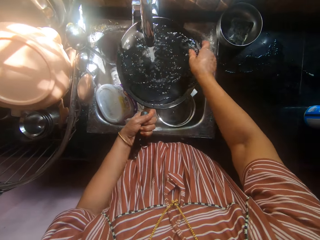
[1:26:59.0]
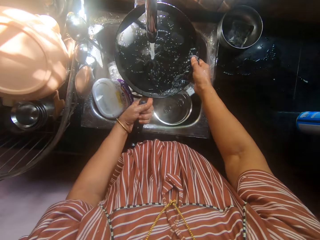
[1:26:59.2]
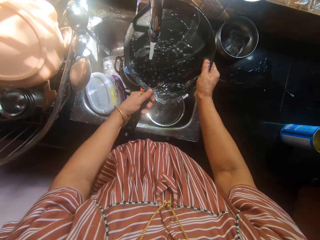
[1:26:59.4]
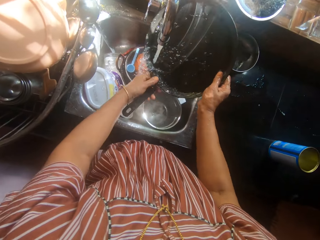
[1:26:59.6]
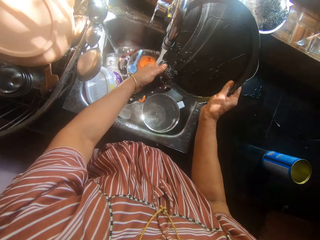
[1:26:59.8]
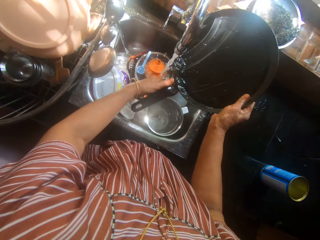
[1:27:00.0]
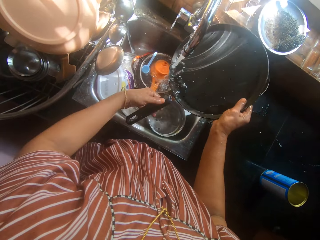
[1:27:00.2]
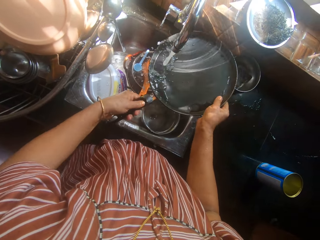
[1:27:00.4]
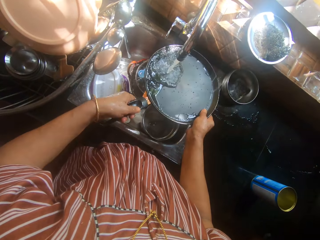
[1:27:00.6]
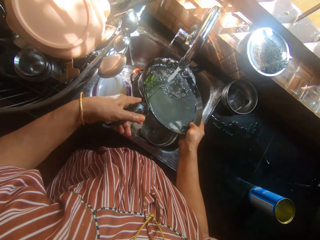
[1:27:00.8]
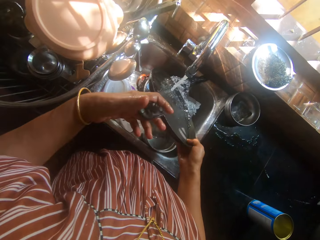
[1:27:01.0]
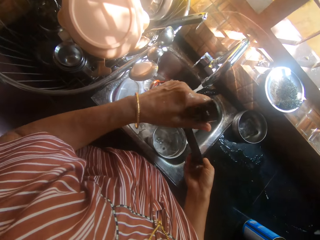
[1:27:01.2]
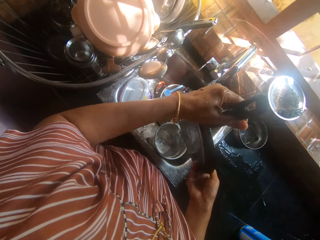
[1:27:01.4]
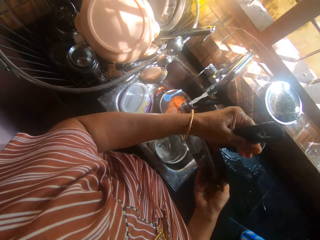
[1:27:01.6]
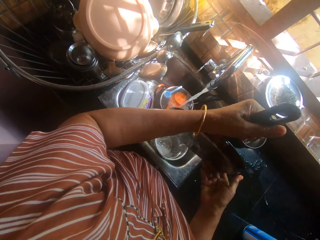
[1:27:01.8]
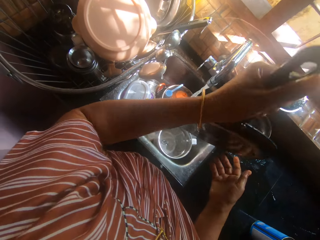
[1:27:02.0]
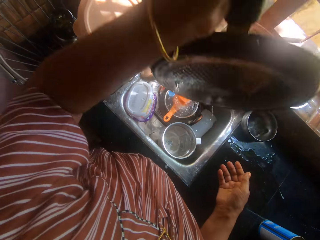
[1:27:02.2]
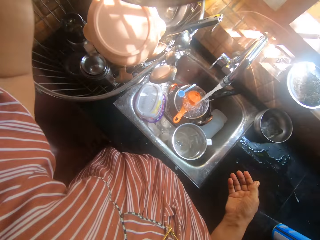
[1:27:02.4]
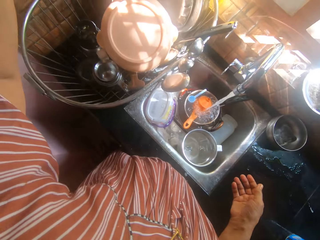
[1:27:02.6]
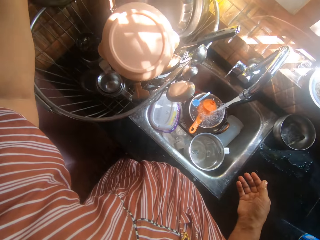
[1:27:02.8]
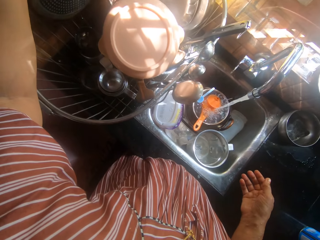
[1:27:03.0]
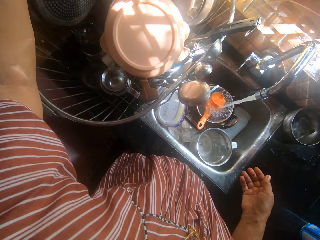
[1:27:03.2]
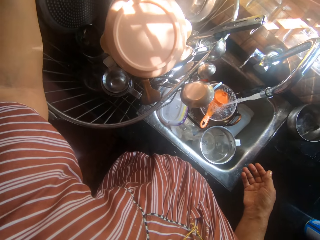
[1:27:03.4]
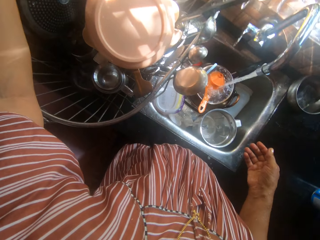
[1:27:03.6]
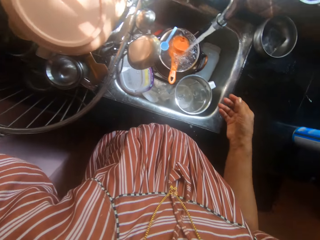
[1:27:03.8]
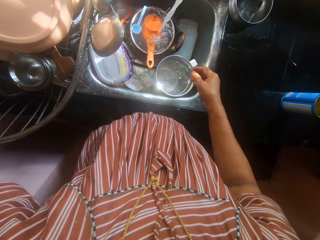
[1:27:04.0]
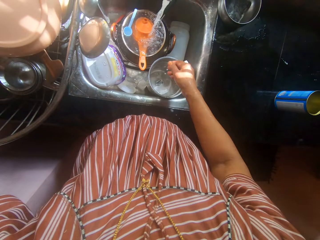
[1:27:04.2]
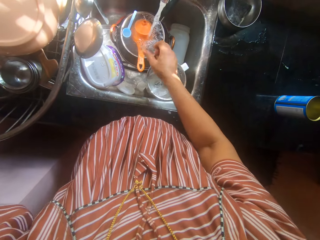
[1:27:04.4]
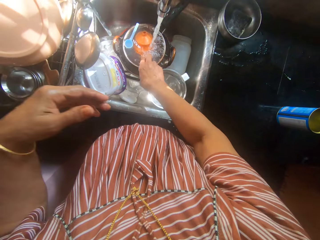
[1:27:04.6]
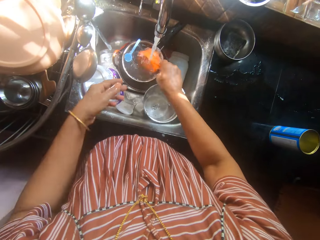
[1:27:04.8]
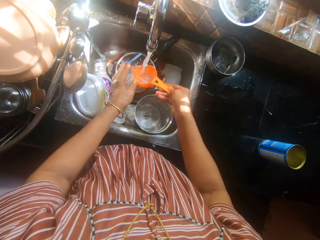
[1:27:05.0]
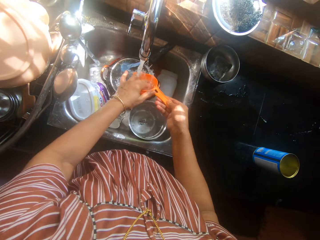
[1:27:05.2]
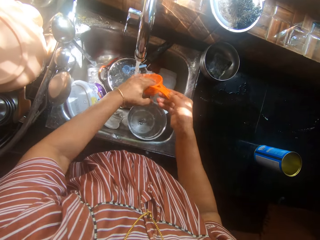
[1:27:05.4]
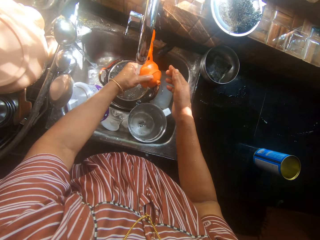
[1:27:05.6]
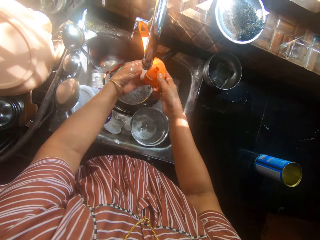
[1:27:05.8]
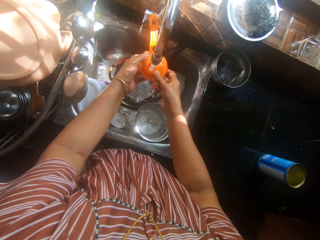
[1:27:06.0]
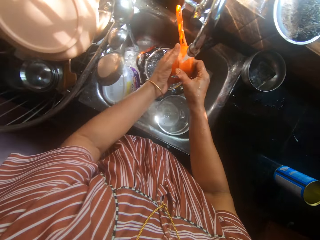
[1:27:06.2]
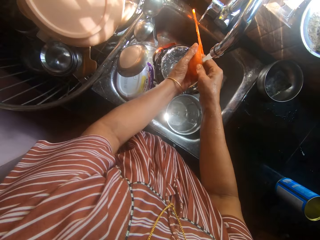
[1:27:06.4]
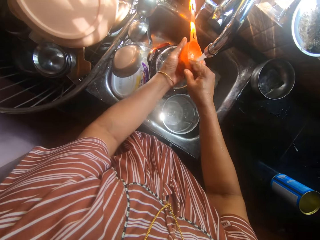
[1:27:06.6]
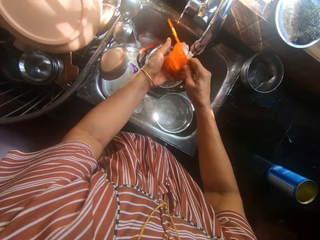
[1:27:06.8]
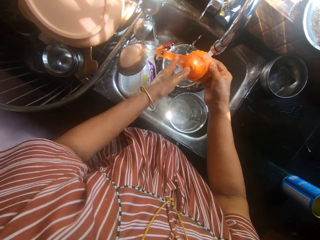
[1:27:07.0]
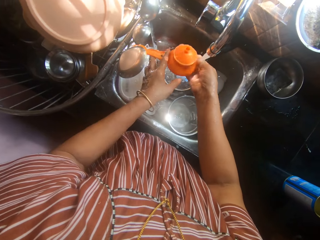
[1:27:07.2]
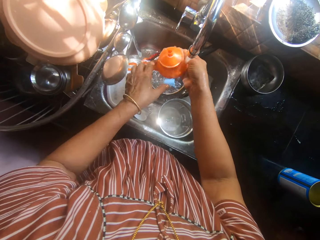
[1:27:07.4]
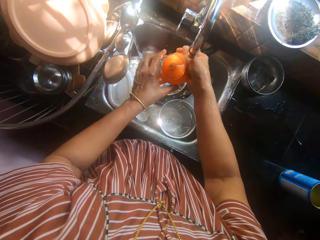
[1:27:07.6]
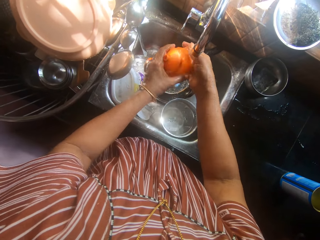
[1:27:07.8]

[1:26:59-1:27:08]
The camera wearer passes the pan to the right hand. She turns the pan. She passes the pan to the left hand. She drops the pan in a plate basket with her left hand. She picks up the funnel or sieve in the water in the saucepan with her right hand. She passes the sieve to the left hand. She rinses the funnel with both hands. She cleans the sieve.

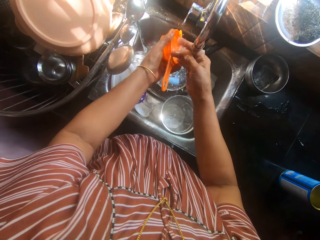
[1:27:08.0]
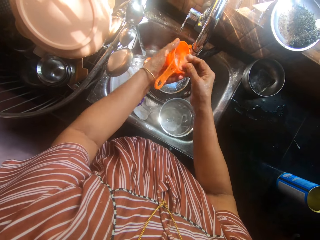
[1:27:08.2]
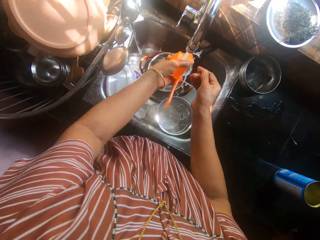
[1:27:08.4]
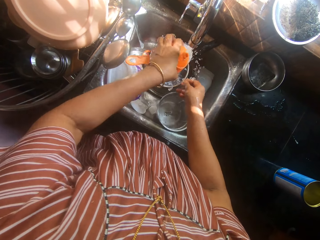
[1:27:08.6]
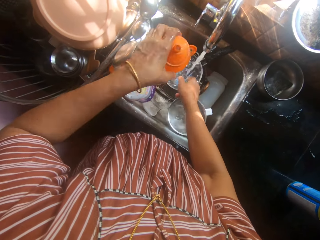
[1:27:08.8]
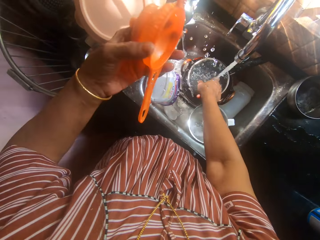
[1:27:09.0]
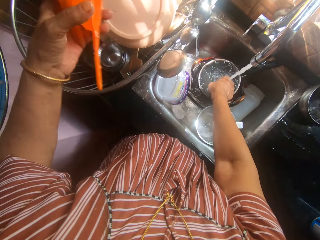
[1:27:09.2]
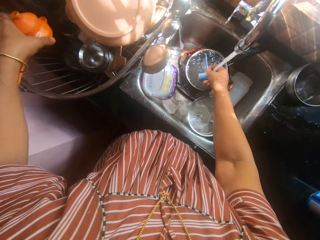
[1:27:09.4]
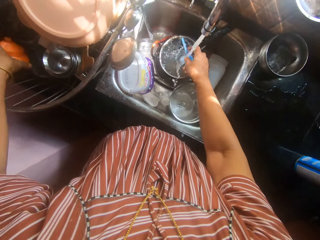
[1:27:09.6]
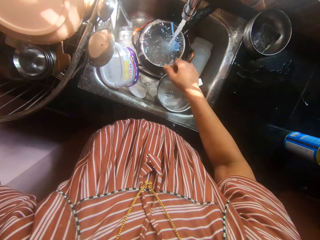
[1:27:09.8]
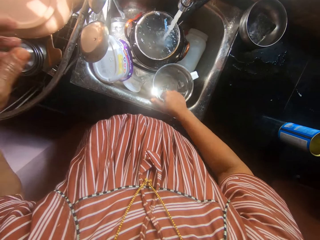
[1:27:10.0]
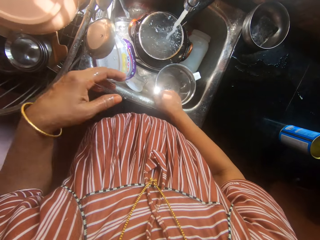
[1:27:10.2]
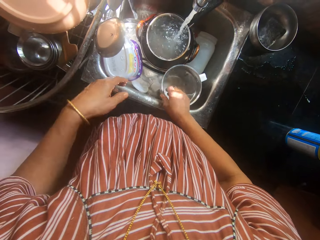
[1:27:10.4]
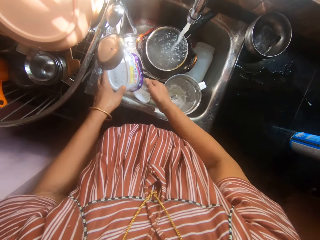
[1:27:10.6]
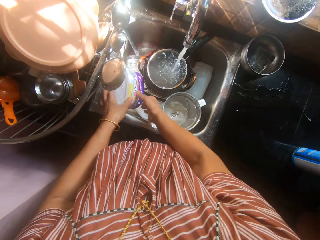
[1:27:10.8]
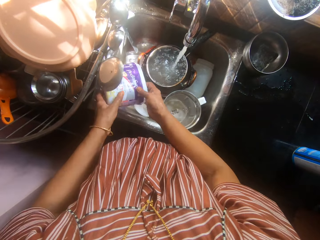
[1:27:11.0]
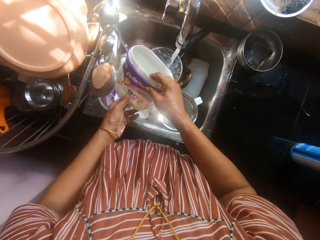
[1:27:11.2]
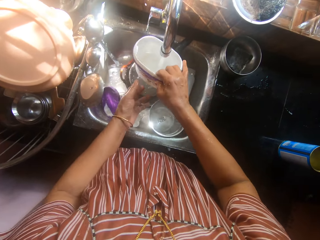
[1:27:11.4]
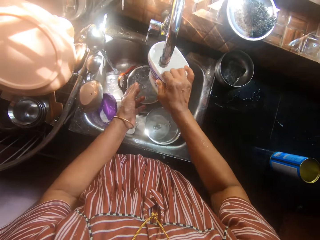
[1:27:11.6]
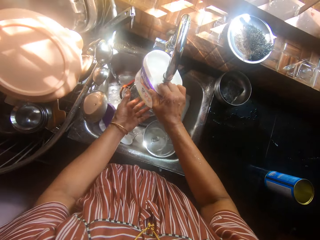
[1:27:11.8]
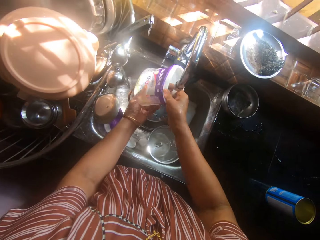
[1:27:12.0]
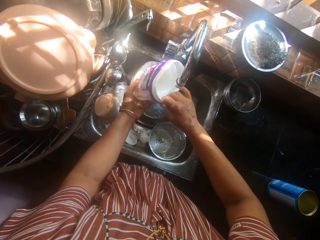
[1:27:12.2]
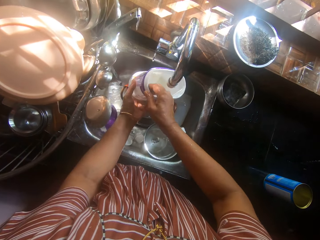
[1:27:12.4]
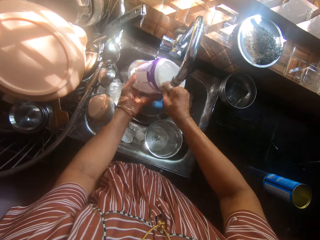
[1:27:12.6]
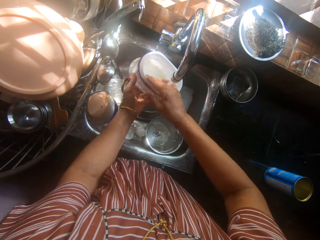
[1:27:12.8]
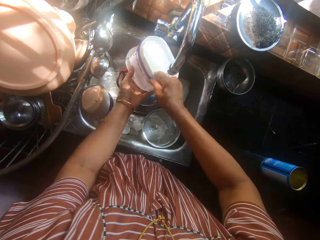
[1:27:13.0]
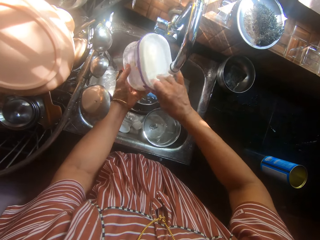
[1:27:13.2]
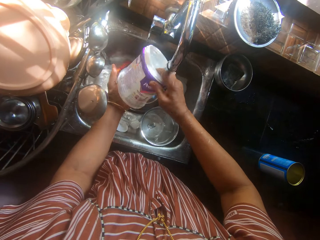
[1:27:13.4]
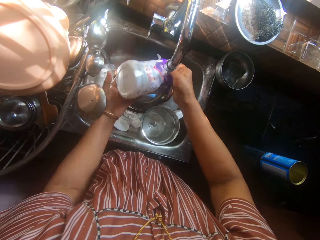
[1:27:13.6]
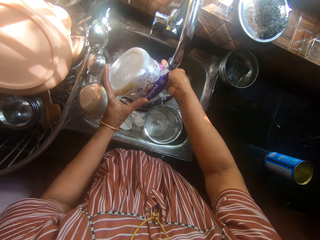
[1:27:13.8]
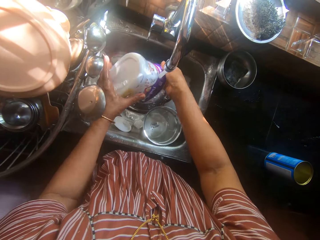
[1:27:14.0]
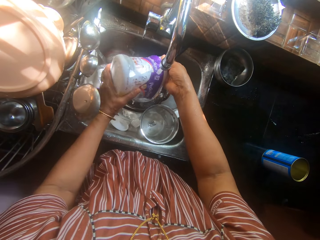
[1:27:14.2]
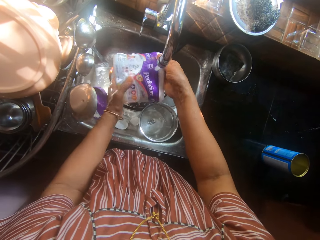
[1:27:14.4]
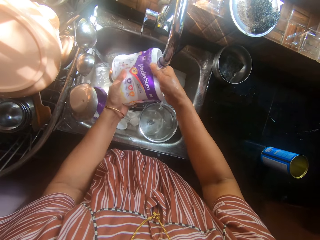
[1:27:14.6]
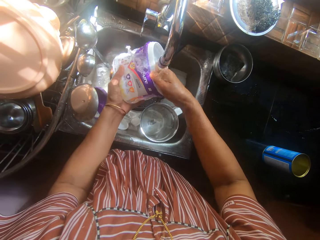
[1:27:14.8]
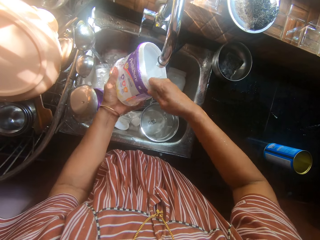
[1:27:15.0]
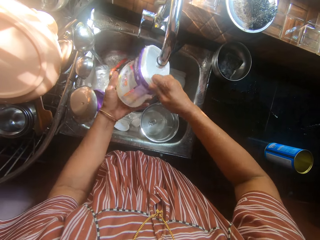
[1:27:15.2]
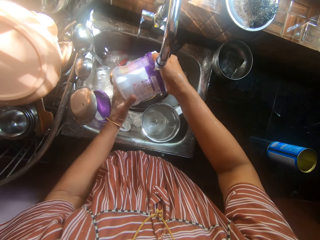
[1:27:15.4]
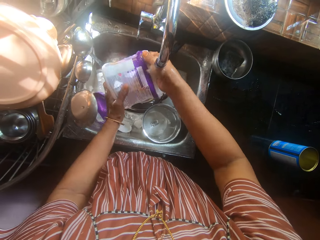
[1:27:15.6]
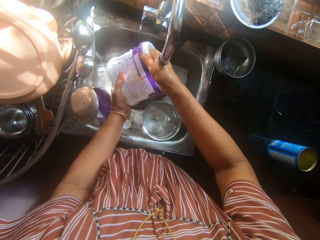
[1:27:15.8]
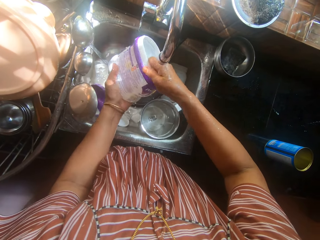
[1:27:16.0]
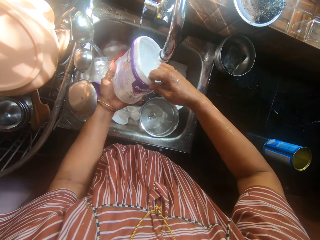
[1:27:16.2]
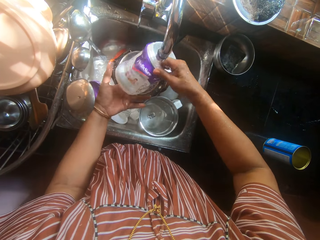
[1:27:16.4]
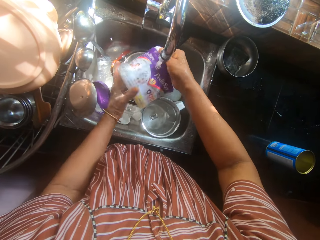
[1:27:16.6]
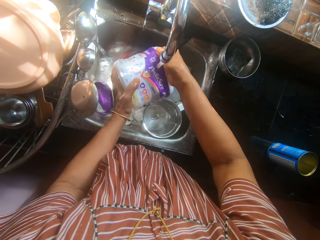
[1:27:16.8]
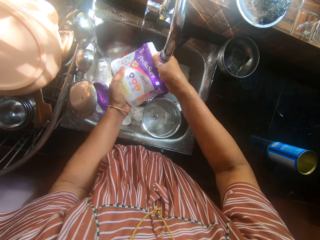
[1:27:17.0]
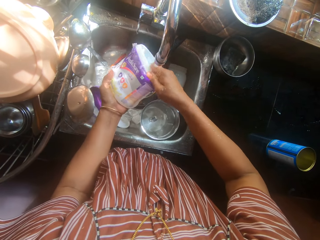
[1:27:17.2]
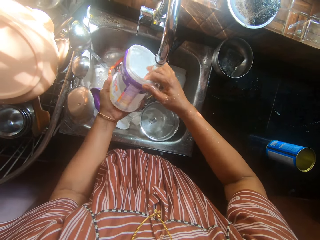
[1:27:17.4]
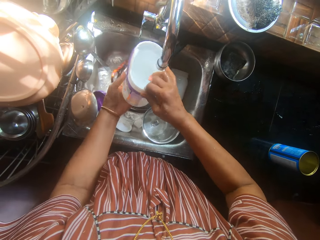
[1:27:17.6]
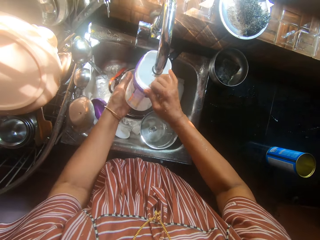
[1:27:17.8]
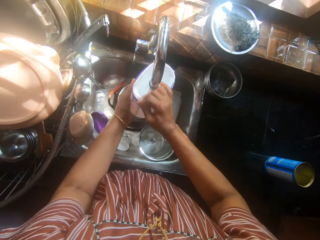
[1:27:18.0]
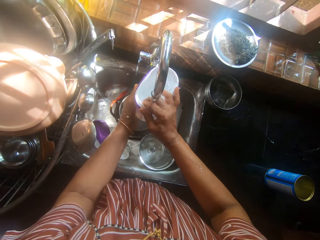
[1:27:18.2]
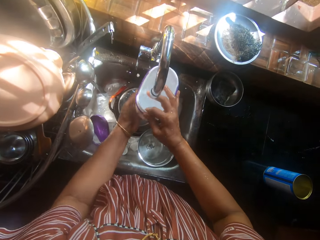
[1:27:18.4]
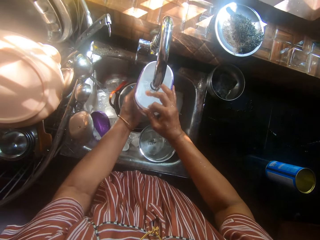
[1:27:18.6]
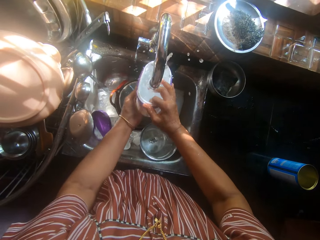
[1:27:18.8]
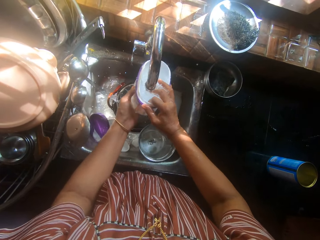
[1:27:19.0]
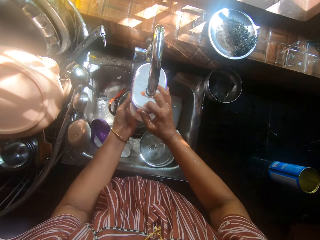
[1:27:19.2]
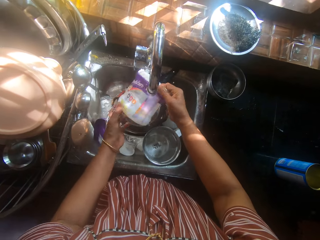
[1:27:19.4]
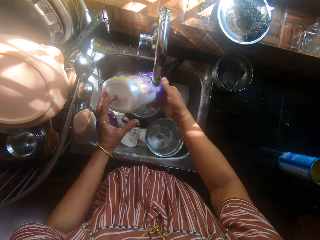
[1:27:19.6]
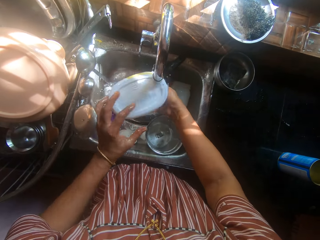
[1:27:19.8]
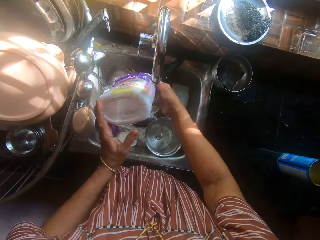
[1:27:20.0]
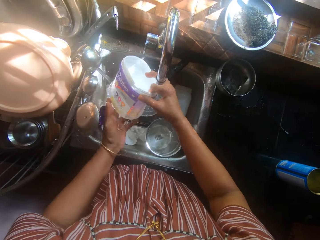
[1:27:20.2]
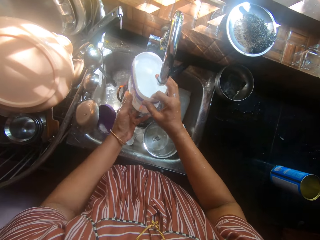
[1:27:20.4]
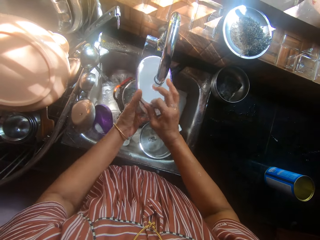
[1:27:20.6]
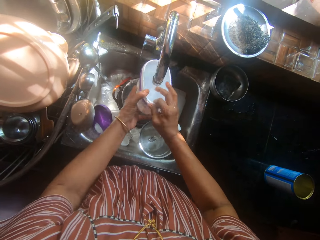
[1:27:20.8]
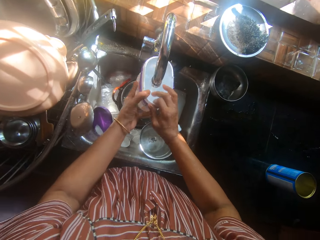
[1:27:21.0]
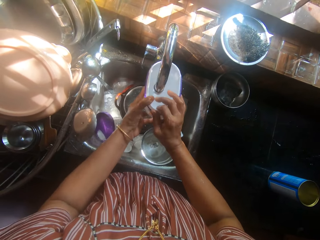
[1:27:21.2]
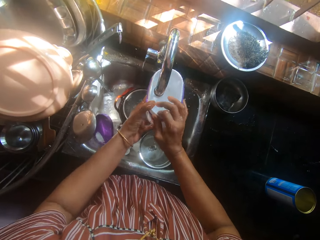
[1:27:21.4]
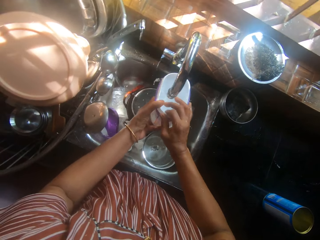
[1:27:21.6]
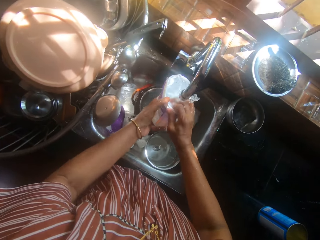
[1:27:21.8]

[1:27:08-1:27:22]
The camera wearer picks up the spoon. They drop the funnel in the plate basket. They drop the spoon in the pot. They touch the sink. They take the plate or container in the sink with both hands. They put water in the container. They rinse the plate with both hands. They pour water in the sink. They clean the container. They shake the container. They pour water in the sink. They put water in the container. They shake the container.
